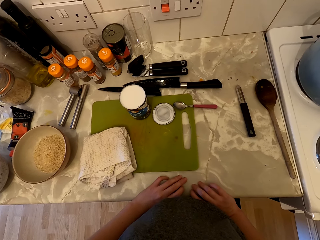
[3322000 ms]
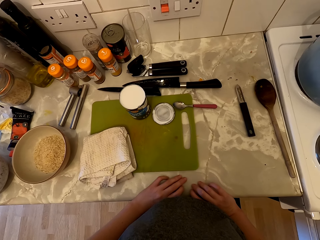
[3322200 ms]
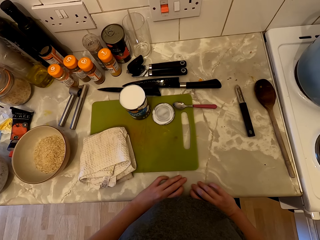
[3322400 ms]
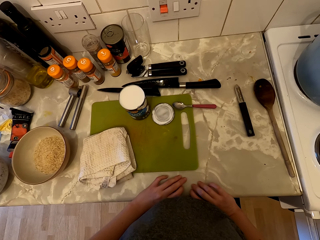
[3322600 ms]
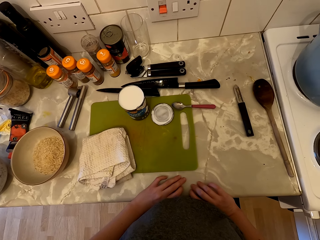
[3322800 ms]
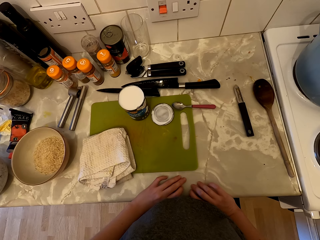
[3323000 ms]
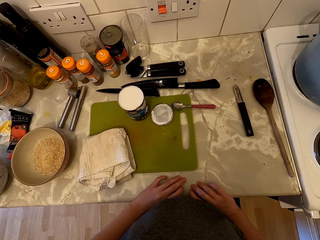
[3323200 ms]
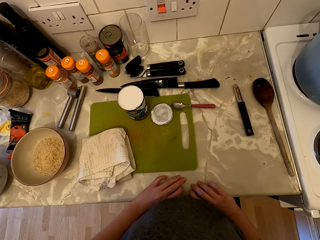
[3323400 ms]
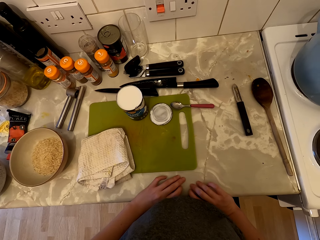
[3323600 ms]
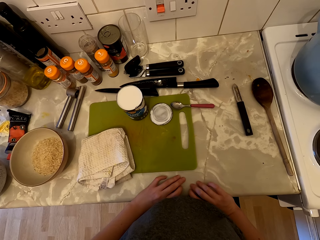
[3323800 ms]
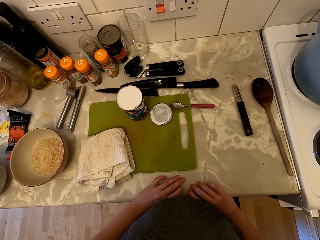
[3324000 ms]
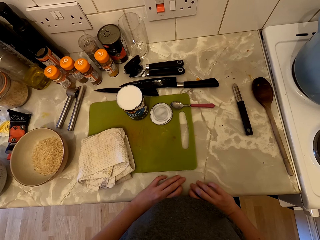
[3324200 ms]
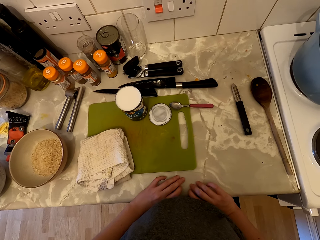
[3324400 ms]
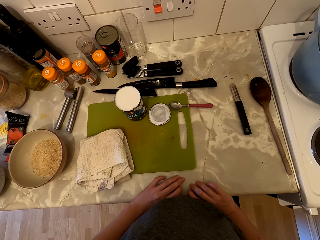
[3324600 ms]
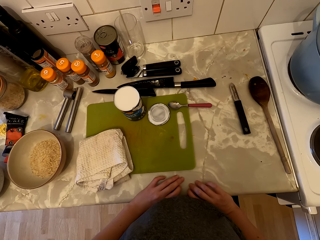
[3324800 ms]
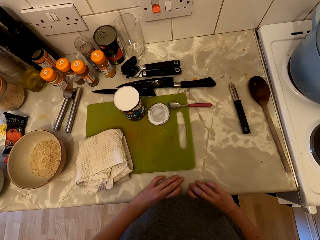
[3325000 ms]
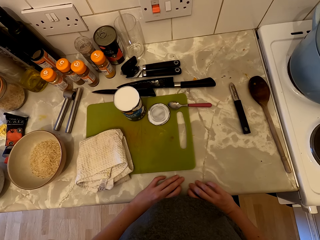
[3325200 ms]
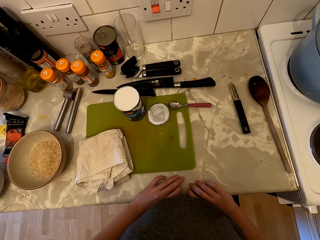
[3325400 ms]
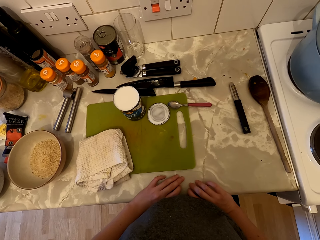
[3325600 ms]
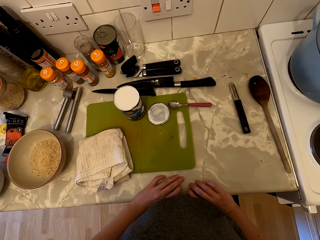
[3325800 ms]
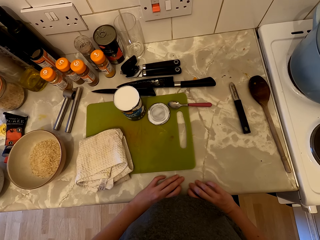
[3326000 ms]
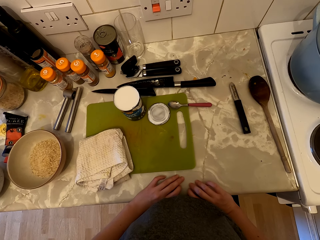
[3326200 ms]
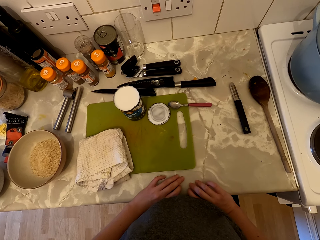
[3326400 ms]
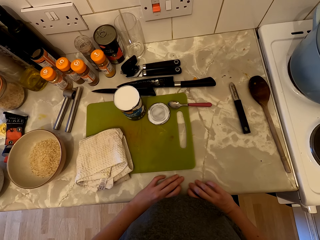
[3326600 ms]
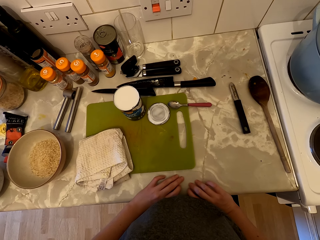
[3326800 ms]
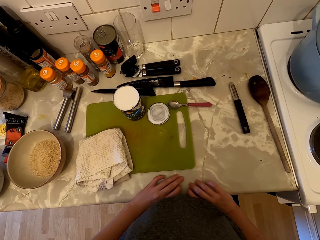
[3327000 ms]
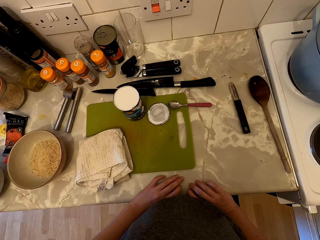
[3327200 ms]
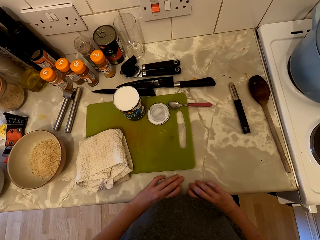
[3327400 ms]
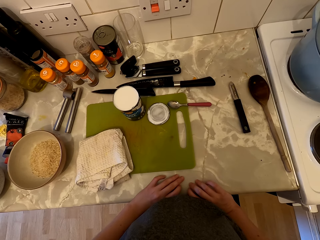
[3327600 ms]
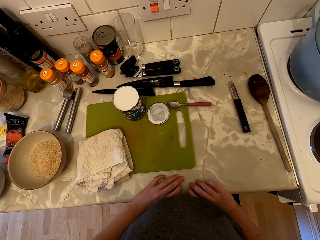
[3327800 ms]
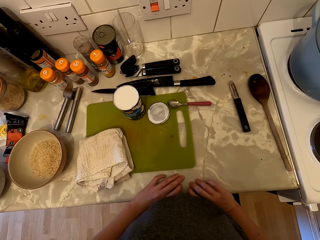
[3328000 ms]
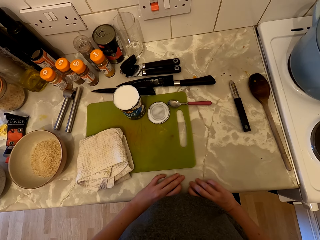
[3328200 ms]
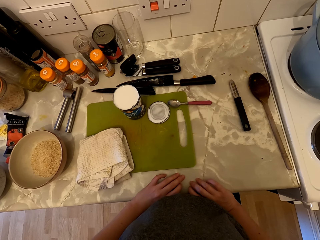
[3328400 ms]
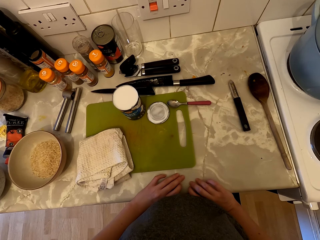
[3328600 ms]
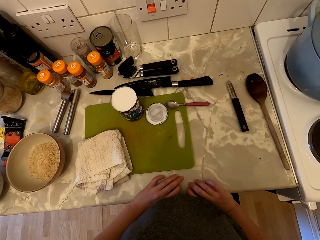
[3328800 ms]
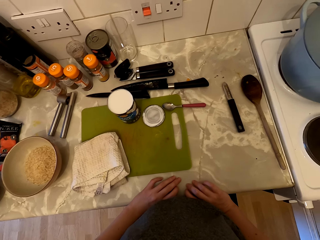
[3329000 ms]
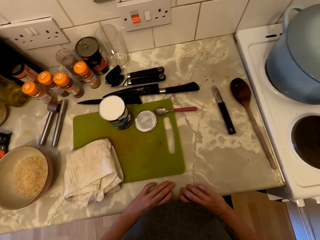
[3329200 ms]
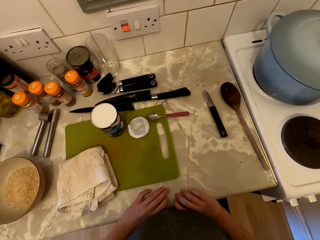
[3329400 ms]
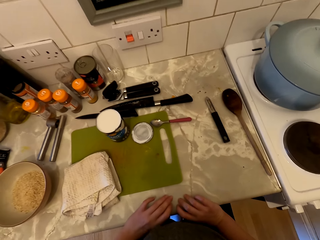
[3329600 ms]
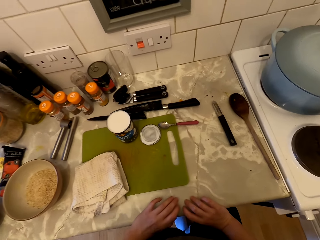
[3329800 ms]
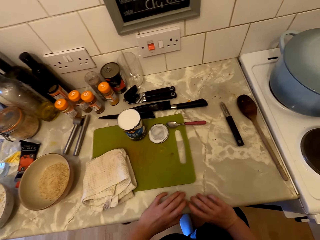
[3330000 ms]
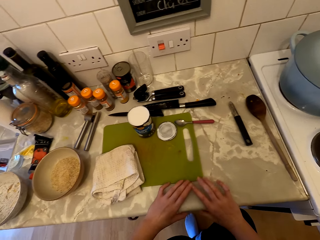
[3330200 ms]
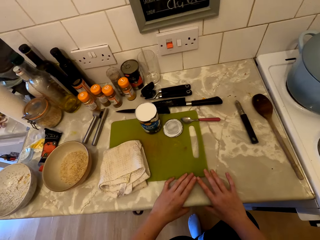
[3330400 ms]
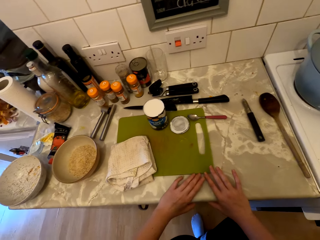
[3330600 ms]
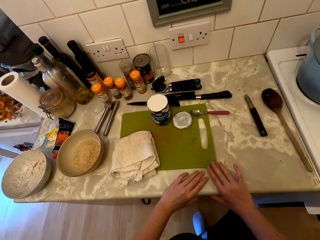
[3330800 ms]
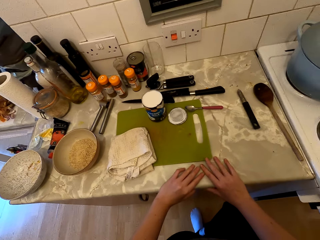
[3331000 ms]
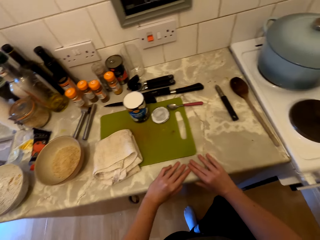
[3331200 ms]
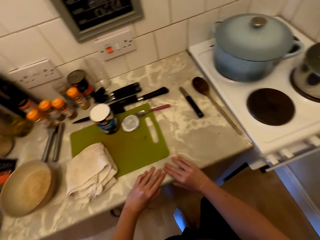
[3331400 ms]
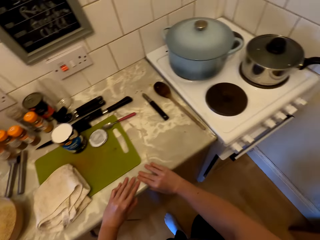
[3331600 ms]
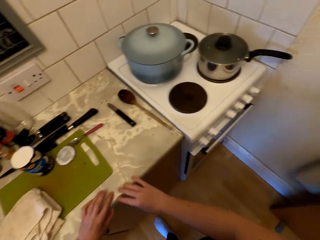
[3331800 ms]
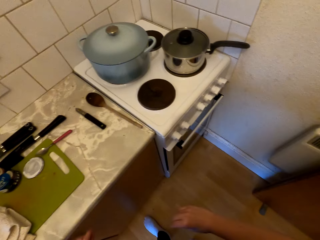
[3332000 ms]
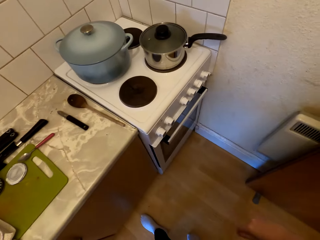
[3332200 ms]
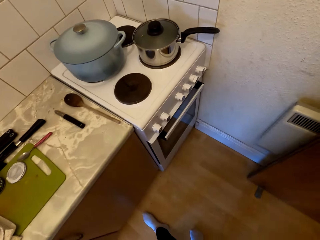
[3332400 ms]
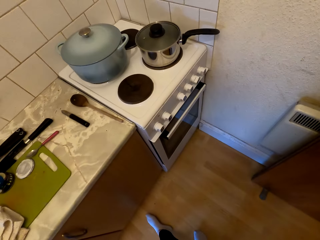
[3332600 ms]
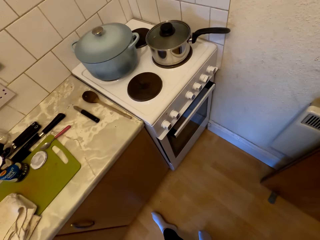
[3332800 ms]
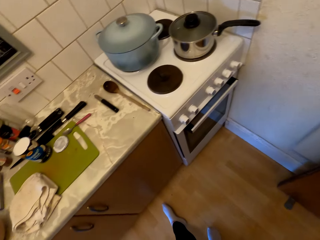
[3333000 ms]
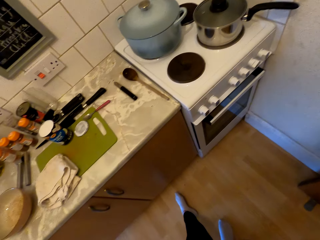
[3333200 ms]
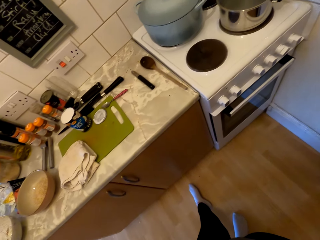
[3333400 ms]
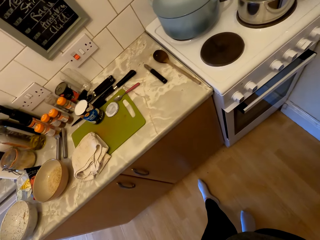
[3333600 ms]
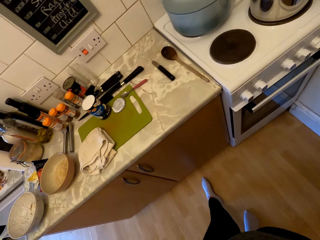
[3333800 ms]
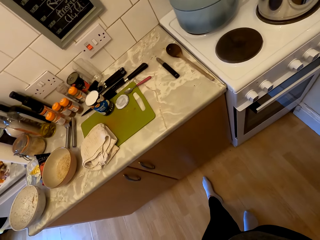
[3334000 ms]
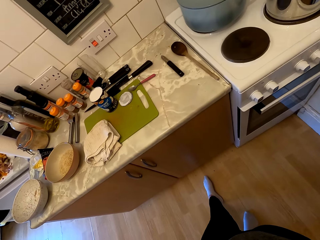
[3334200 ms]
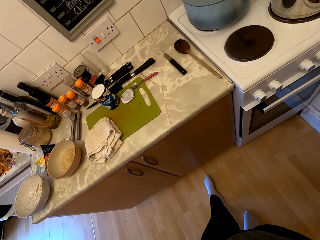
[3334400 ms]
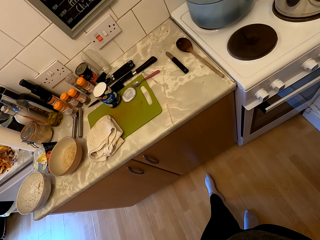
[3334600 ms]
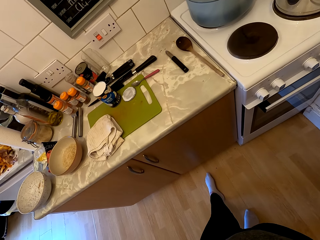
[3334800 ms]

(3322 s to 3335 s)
The camera wearer looks around and talks to a person.

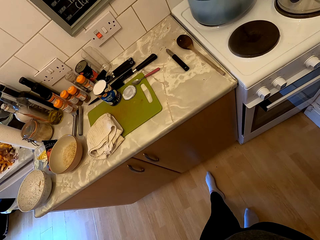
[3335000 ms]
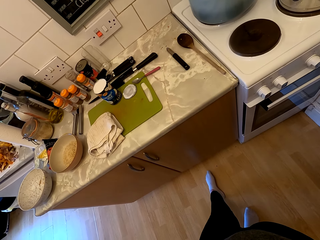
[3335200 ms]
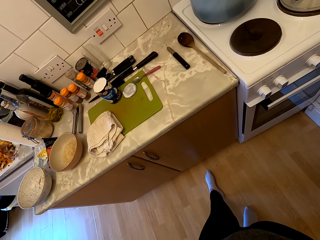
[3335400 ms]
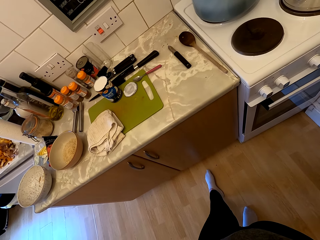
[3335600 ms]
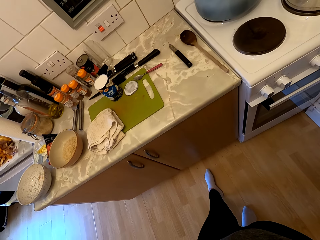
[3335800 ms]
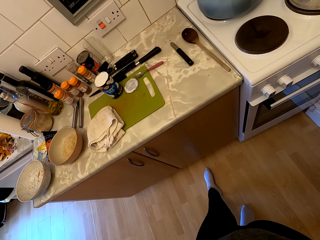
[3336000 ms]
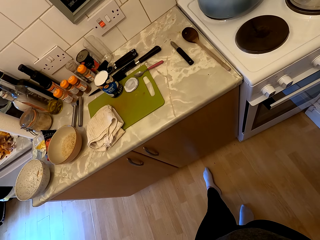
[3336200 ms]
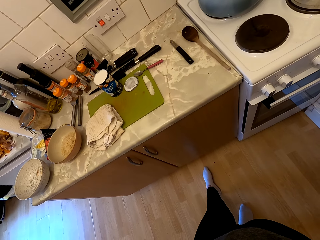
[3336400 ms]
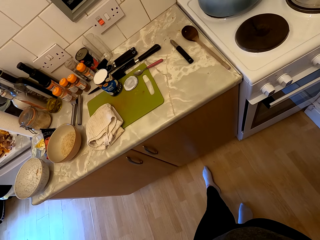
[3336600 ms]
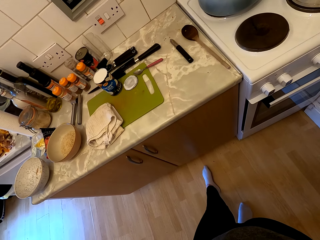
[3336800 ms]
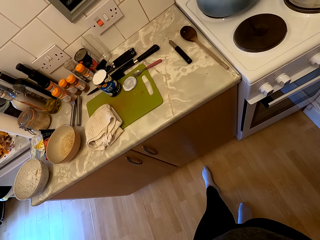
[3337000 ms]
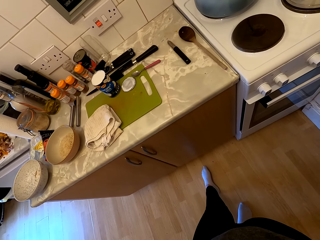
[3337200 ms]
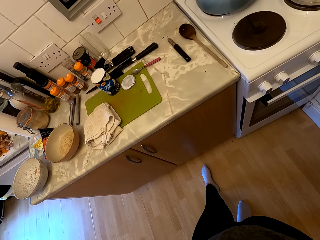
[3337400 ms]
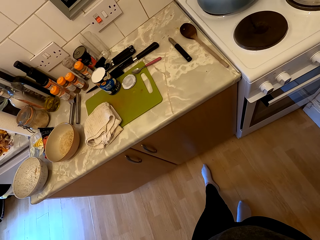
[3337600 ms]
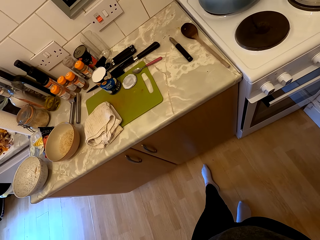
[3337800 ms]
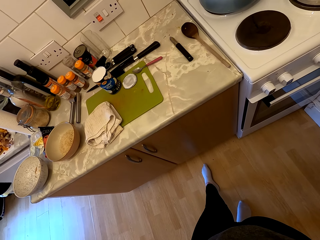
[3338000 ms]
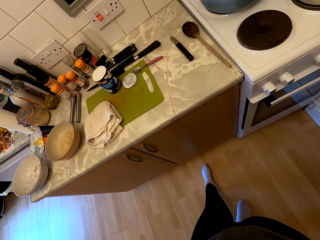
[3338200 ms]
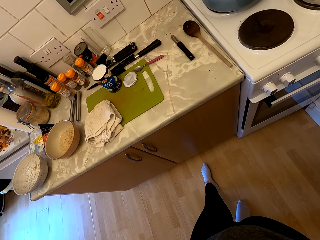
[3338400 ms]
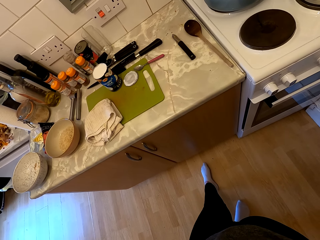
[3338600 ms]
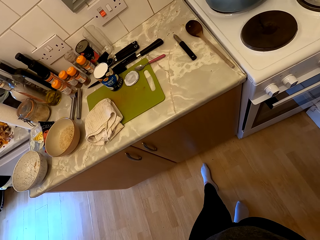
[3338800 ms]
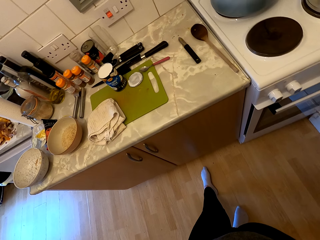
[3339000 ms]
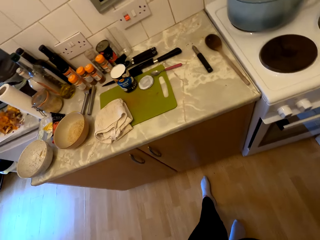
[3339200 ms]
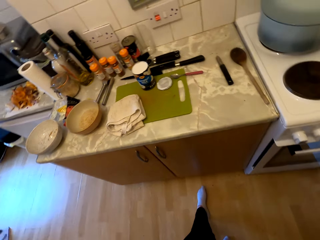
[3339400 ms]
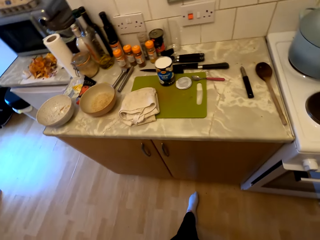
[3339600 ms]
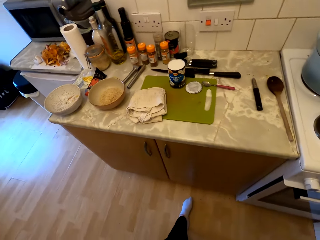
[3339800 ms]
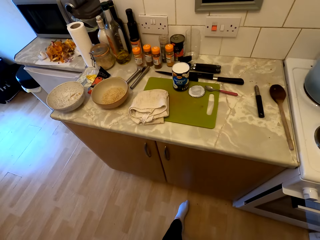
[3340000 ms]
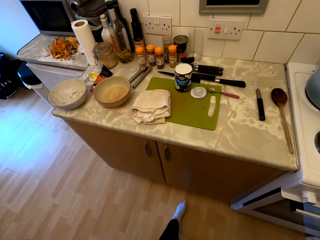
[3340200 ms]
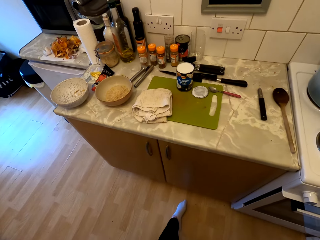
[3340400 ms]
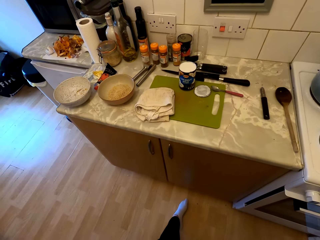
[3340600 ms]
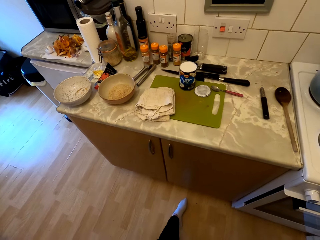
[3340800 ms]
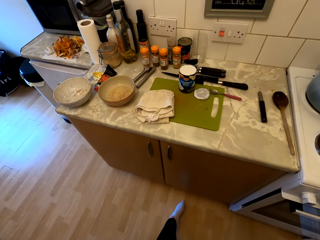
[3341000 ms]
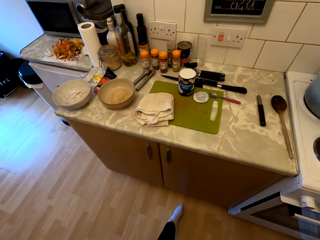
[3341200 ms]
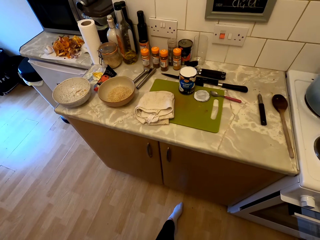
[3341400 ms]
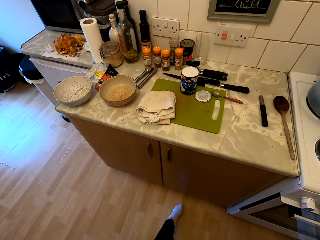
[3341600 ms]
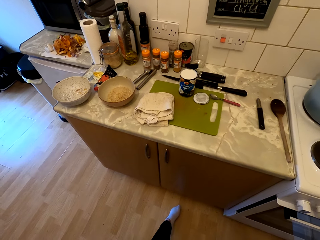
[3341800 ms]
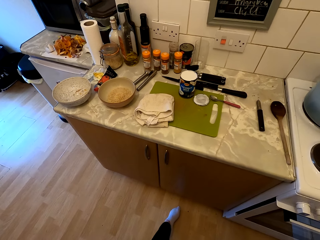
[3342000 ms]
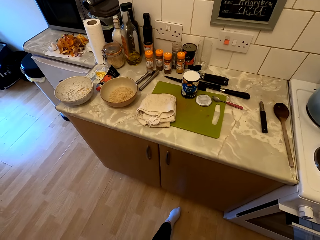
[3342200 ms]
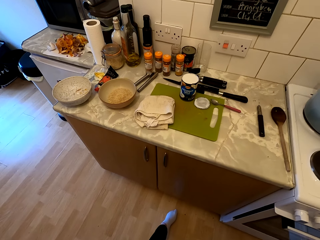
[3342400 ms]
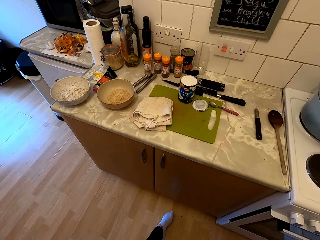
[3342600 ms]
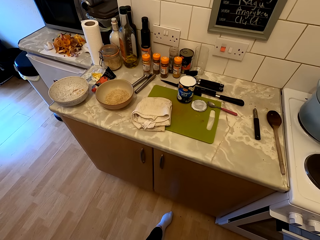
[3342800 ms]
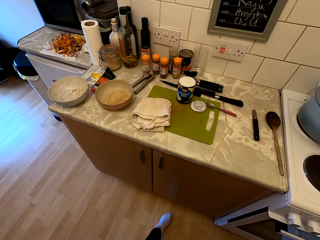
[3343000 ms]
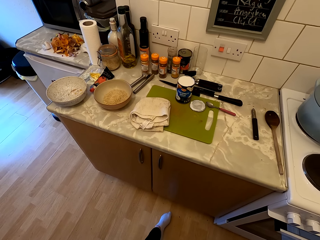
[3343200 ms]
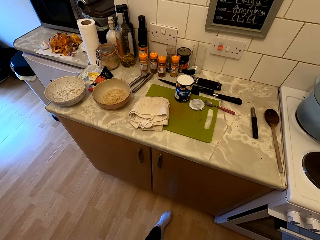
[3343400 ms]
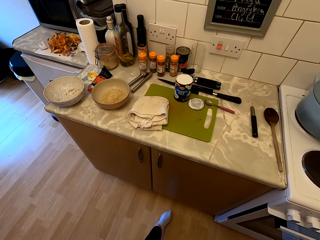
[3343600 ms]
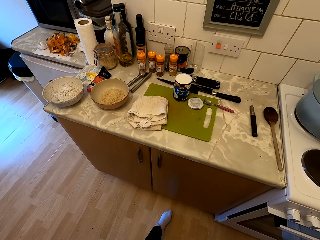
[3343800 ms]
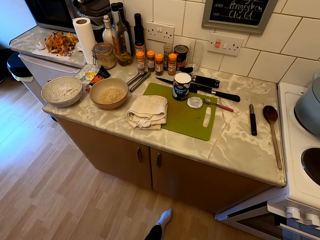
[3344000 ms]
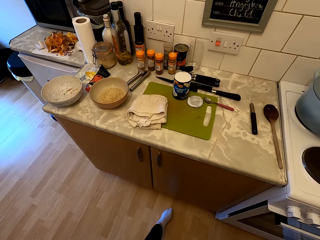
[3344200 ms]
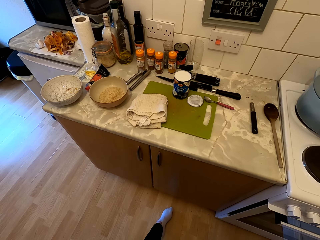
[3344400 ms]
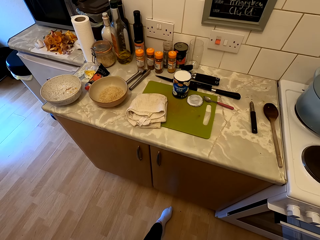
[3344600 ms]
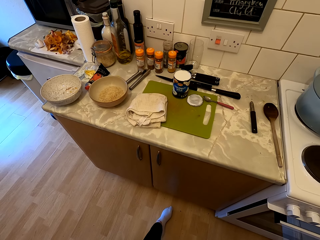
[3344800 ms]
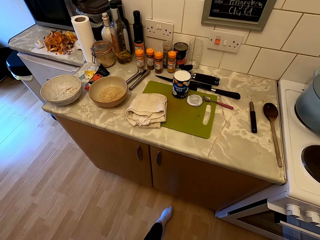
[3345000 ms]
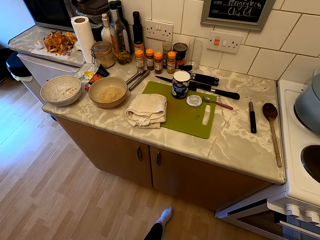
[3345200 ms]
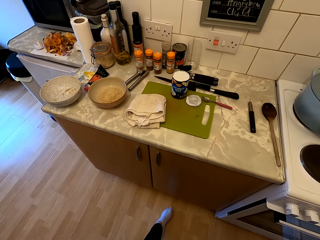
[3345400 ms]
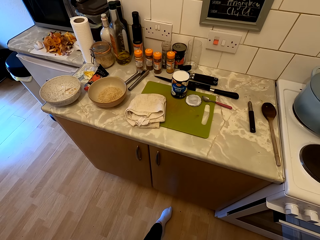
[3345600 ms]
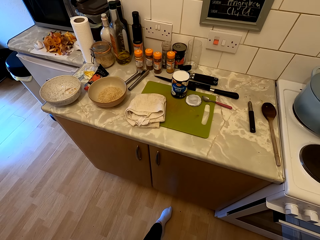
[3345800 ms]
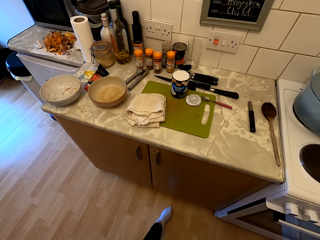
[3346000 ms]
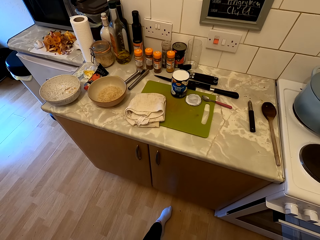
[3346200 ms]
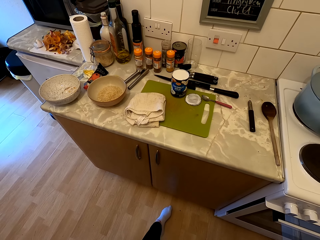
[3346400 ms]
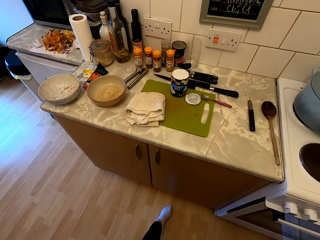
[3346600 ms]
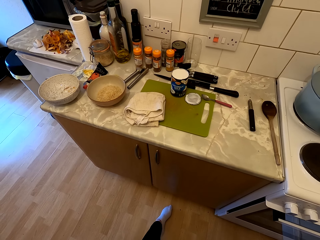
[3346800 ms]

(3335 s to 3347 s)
The camera wearer looks around. A person talks to the camera wearer. The camera wearer talks to the person. The person talks to the camera wearer.
